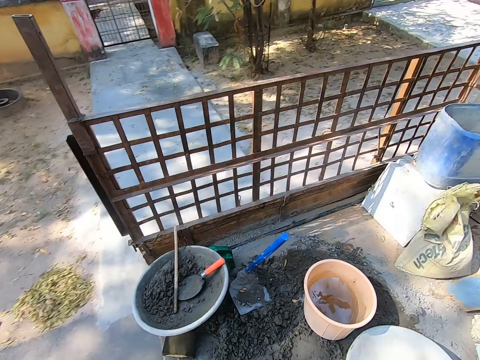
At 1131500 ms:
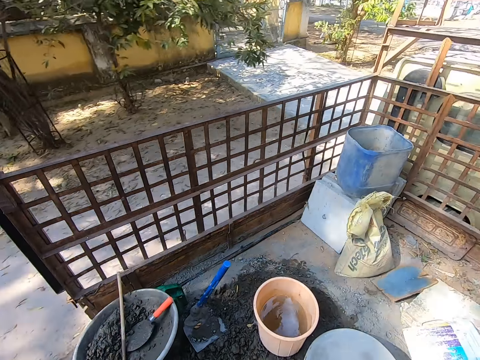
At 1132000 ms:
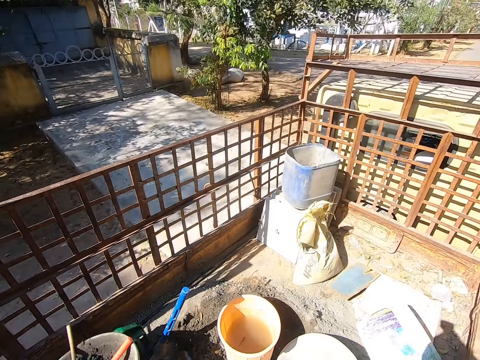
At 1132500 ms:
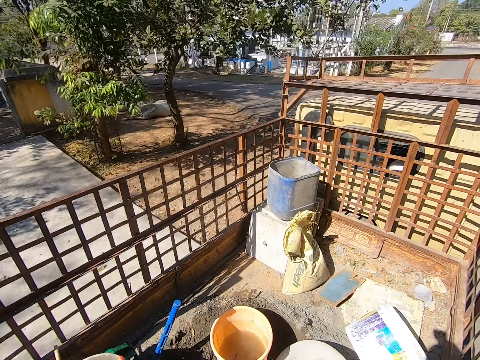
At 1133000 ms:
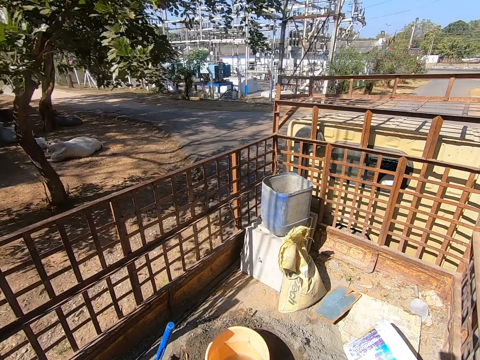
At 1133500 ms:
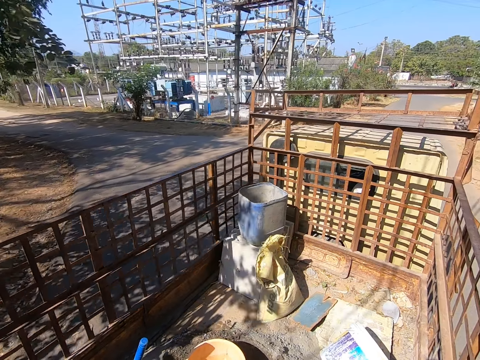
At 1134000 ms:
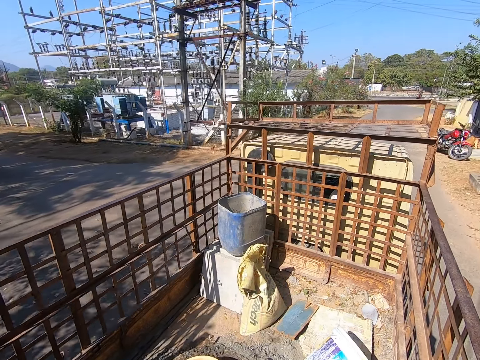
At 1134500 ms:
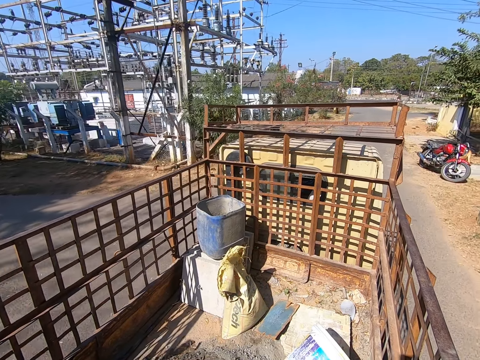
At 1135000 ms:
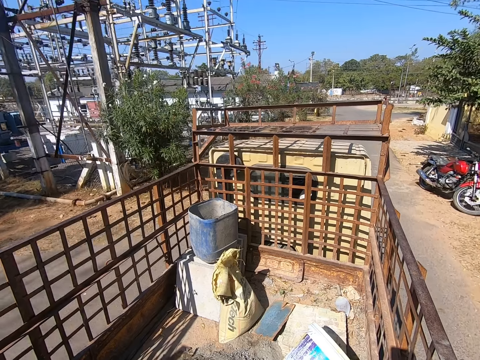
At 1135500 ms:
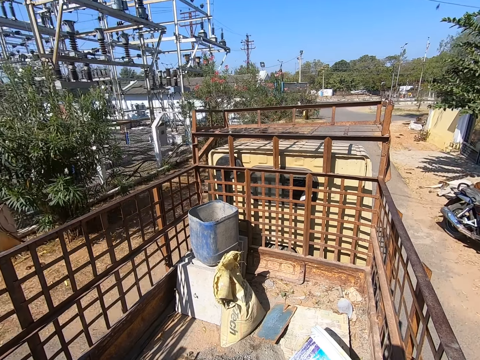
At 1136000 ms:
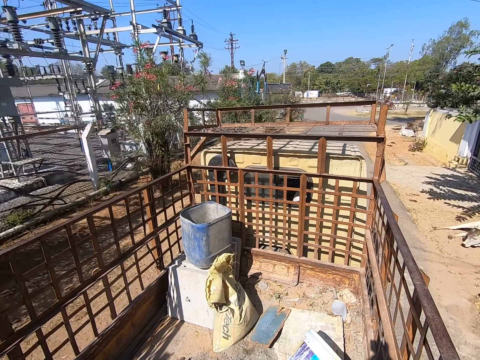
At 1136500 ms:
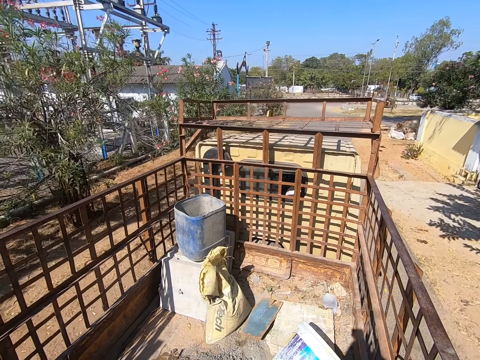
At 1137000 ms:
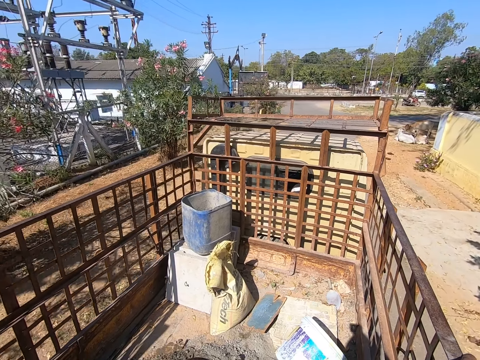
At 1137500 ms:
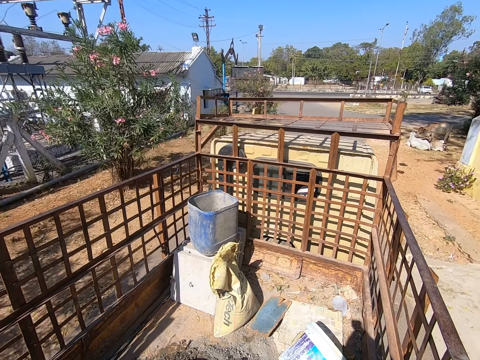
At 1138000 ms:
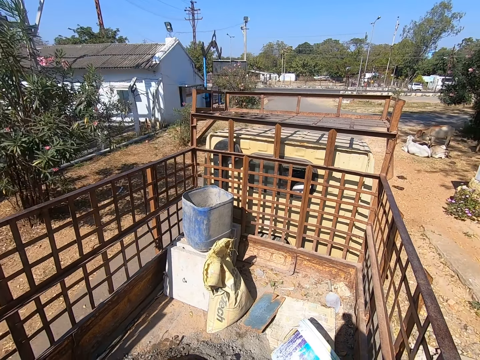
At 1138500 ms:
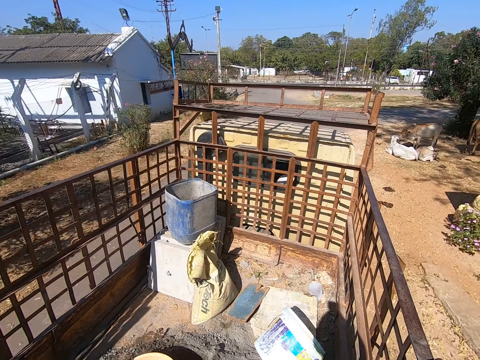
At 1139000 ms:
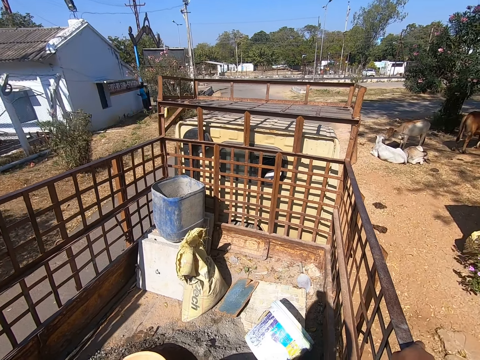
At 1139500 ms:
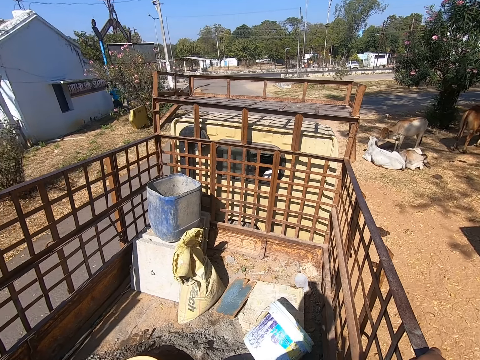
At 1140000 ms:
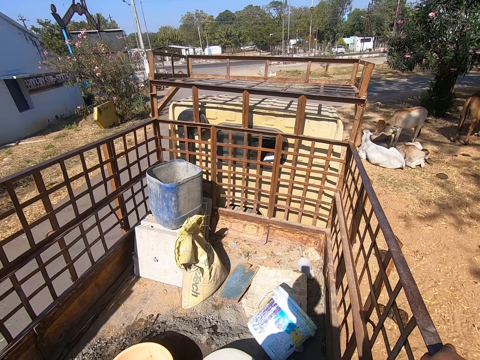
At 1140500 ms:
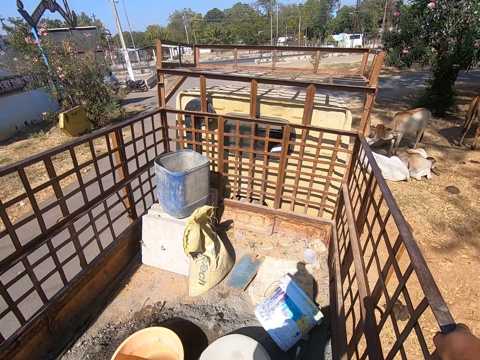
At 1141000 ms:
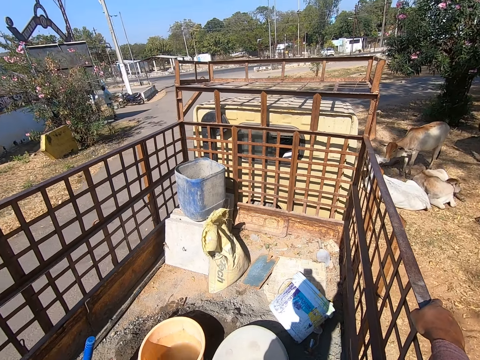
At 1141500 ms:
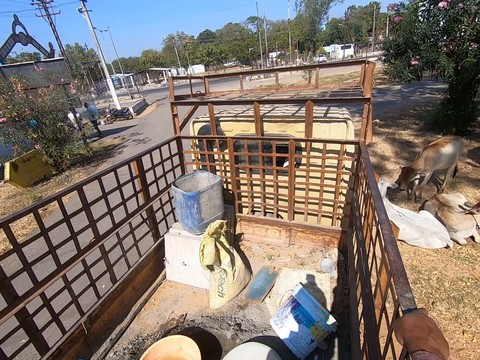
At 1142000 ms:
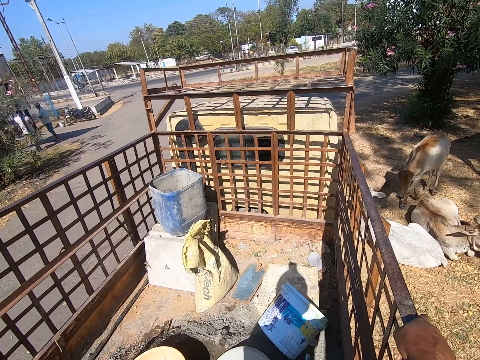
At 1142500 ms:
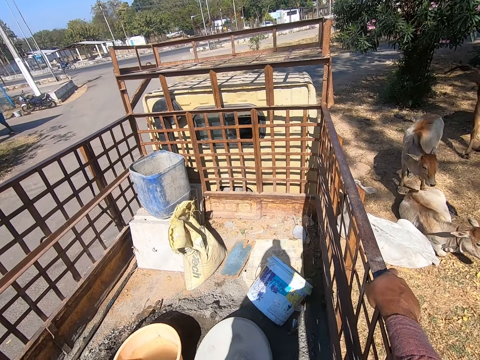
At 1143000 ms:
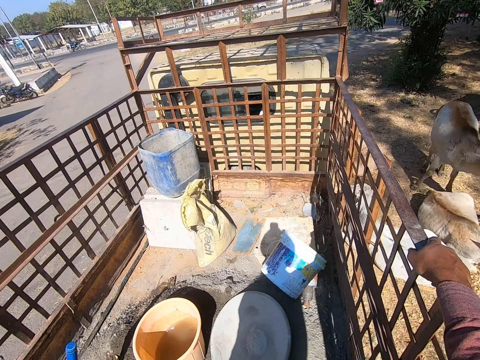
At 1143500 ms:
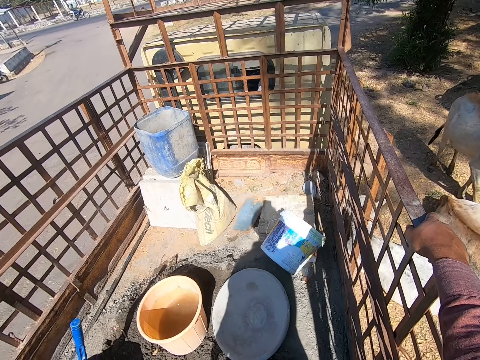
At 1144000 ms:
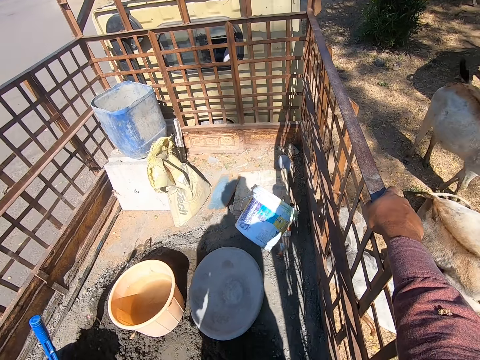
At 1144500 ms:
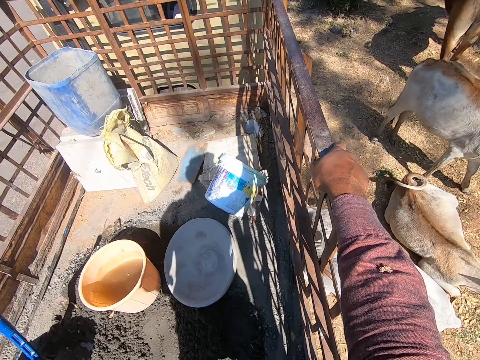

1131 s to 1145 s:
The camera wearer looks at a basin with mortar. They look at a parked motorbike. They look at cows on the side of the road. They hold on to a truck.

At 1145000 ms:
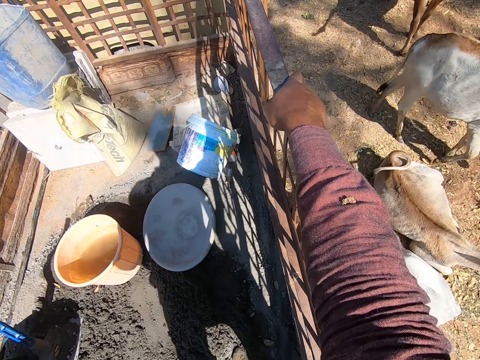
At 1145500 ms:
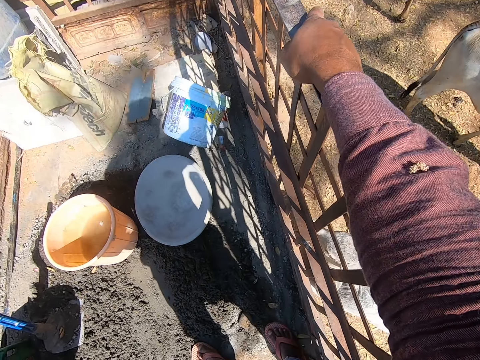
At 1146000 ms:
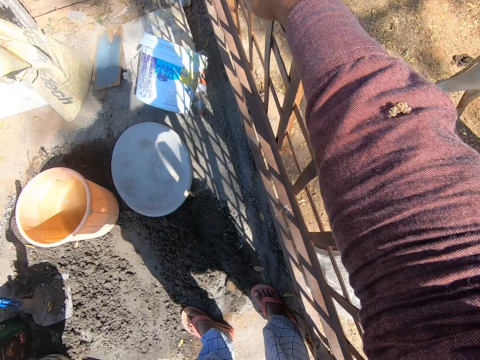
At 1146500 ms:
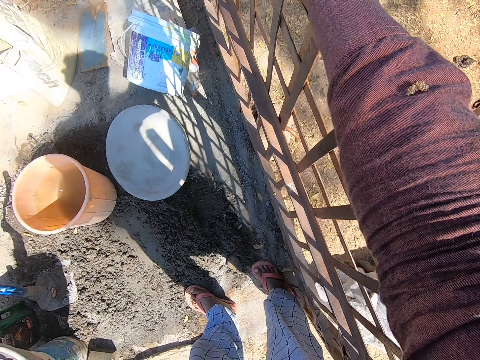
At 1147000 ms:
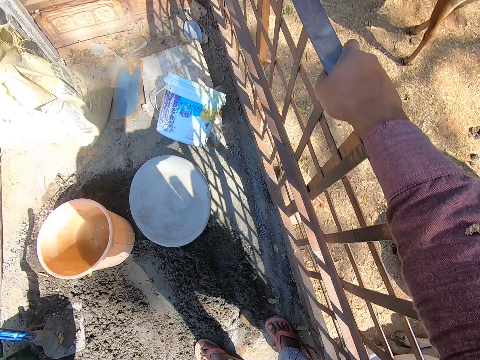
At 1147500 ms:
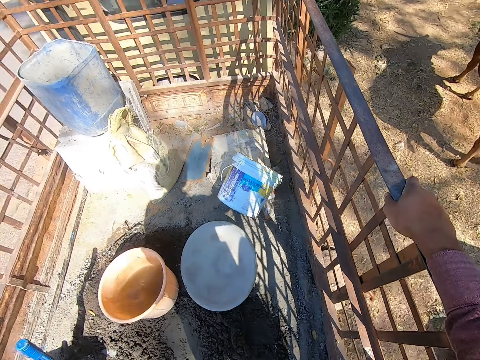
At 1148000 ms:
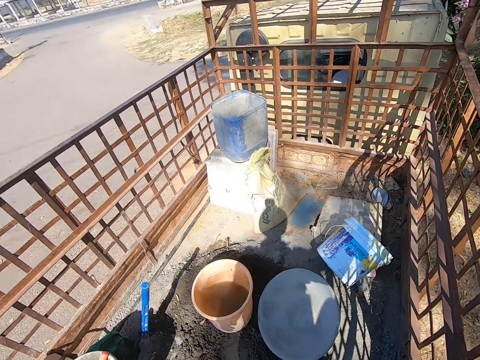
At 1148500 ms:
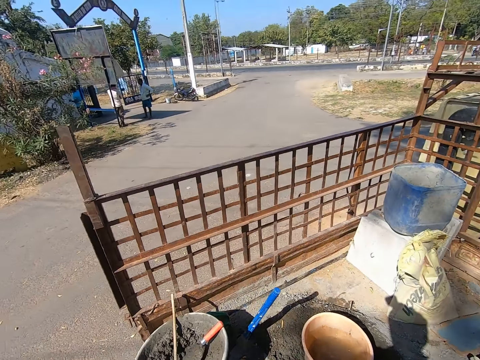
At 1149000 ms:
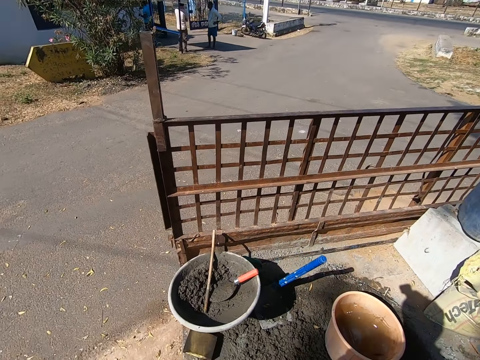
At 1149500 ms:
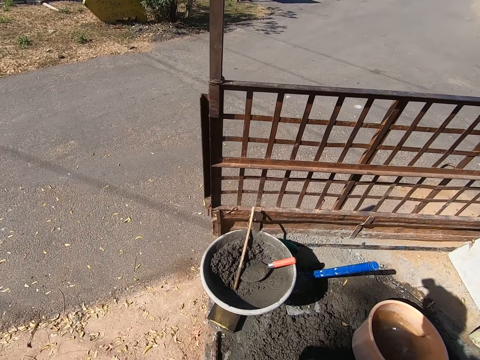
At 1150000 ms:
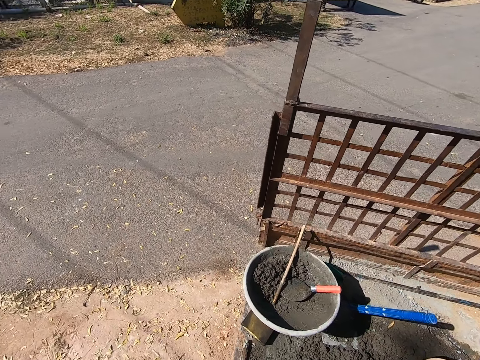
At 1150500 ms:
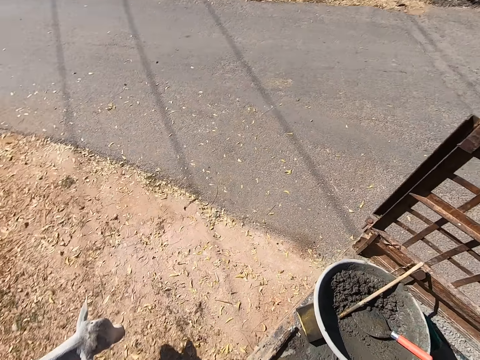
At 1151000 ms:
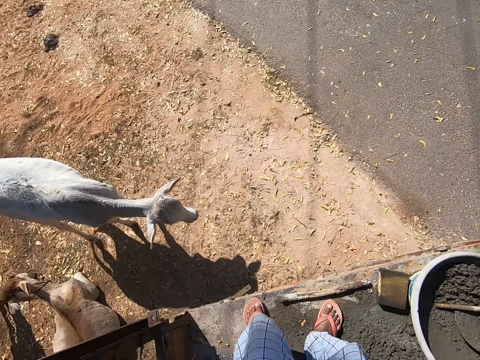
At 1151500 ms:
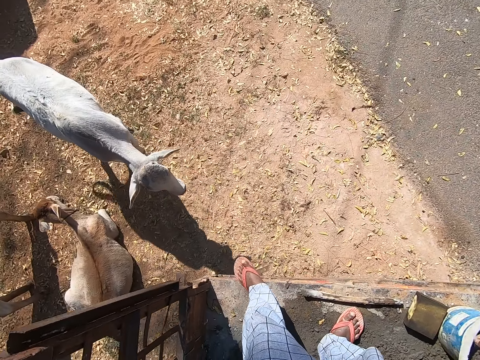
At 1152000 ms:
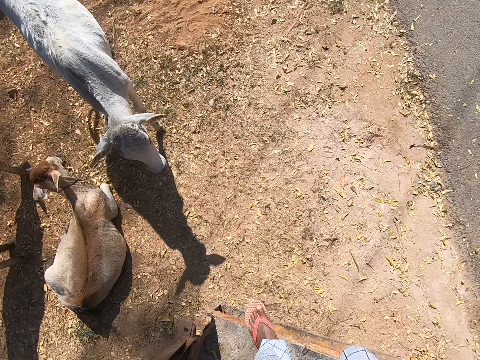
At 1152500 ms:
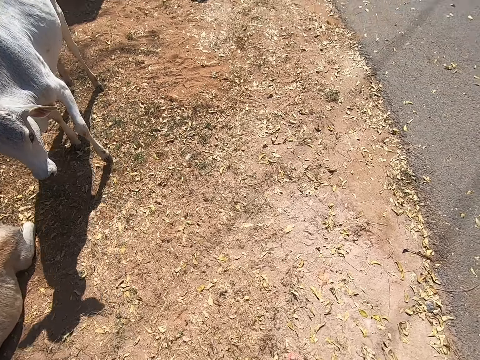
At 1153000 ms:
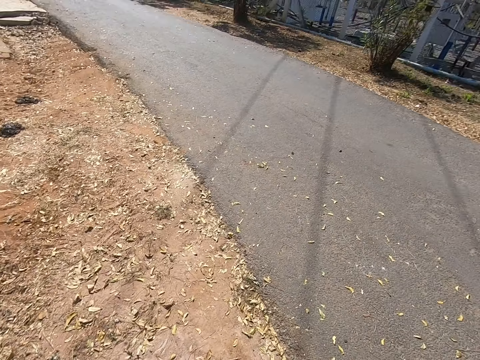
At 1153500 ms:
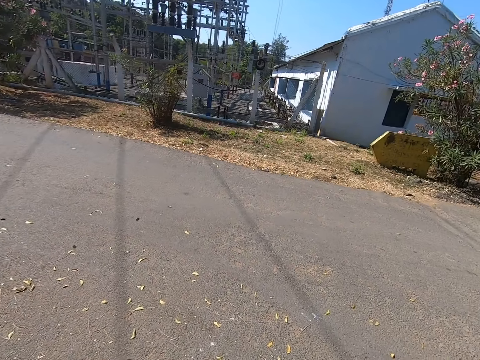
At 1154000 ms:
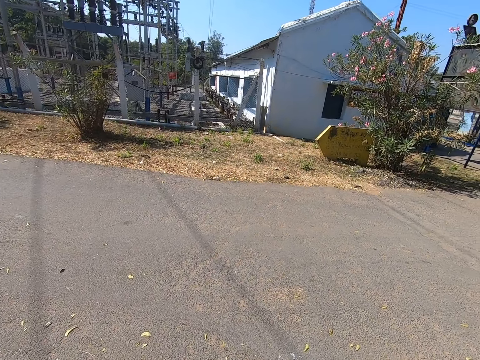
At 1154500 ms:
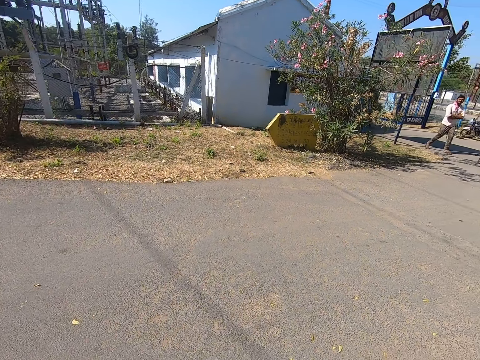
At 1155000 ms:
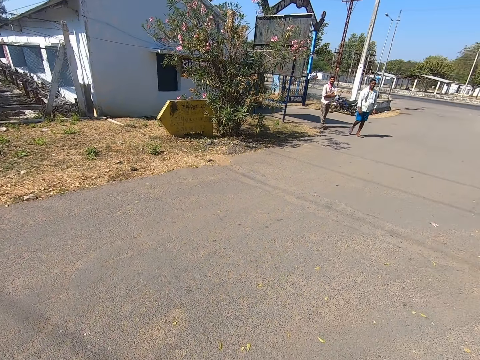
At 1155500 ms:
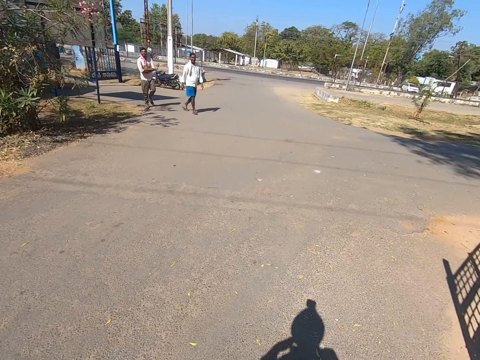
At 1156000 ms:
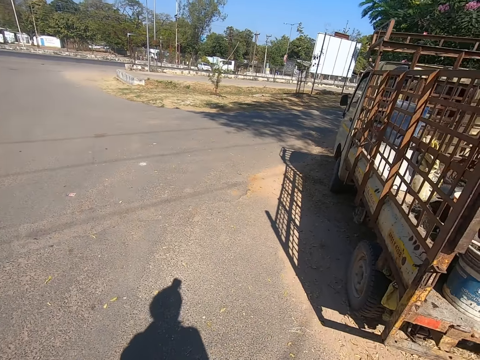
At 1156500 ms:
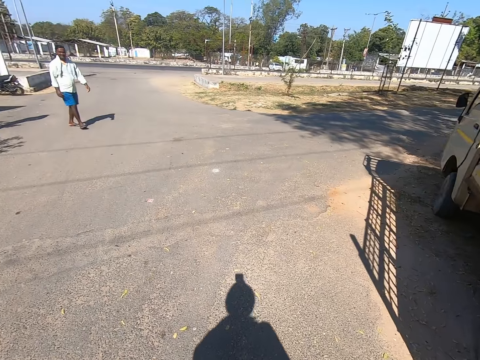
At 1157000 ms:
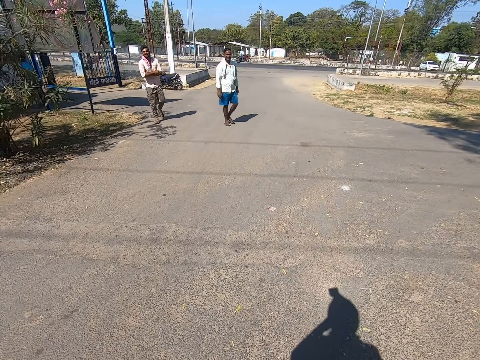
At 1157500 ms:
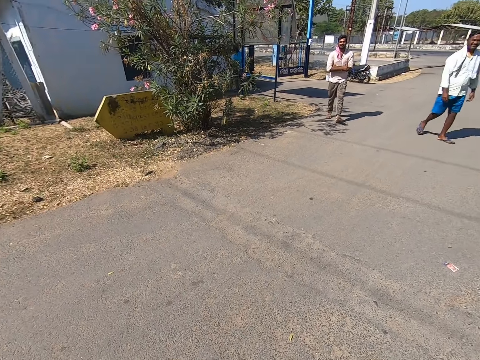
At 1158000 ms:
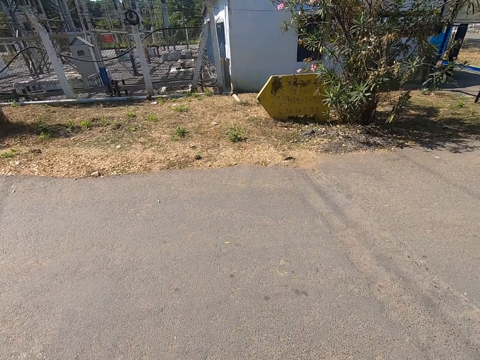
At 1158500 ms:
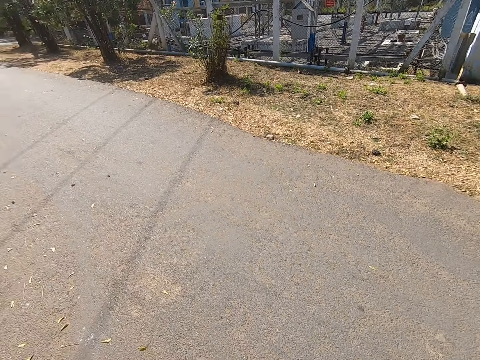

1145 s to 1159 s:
The camera wearer looks at mortar on a truck. They look at a tarmac road. They look at a basin with mortar. They look at a cow. They move a leg. They stand on the ground. They alight from the truck. They look across the road. They walk in the area. They converse with a man and another man.
